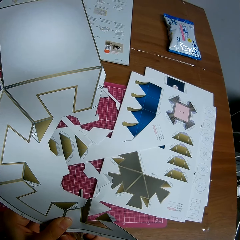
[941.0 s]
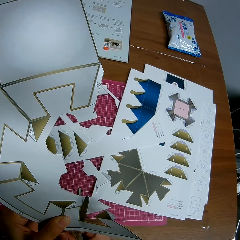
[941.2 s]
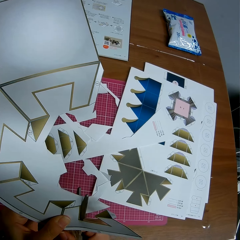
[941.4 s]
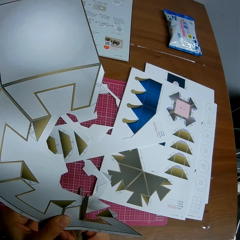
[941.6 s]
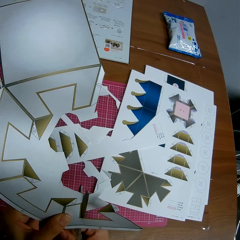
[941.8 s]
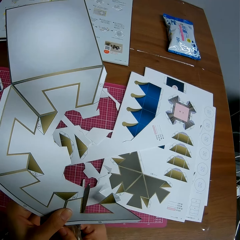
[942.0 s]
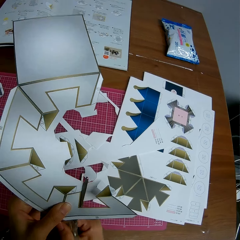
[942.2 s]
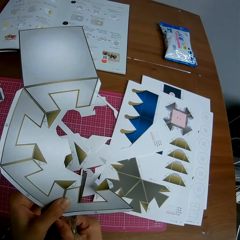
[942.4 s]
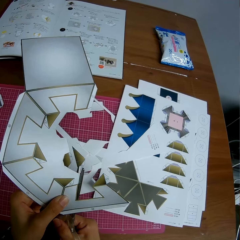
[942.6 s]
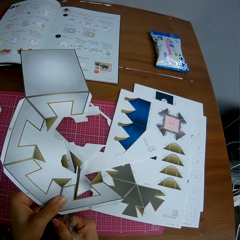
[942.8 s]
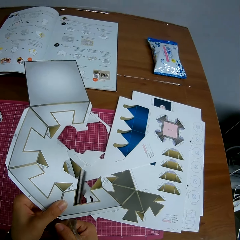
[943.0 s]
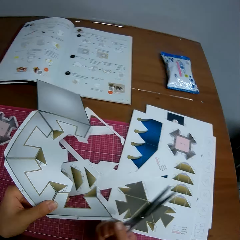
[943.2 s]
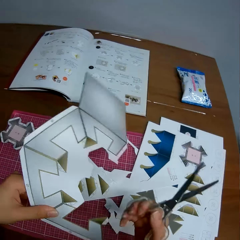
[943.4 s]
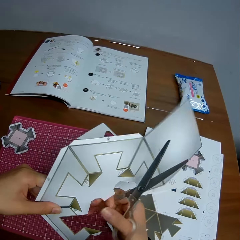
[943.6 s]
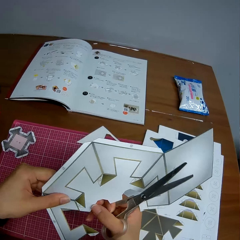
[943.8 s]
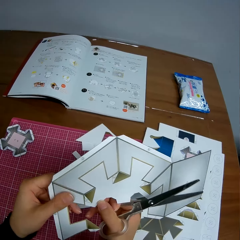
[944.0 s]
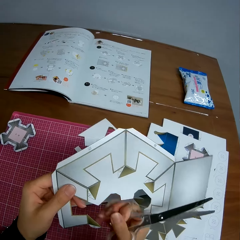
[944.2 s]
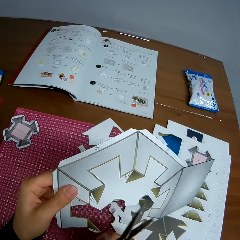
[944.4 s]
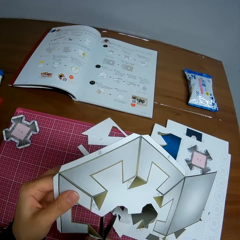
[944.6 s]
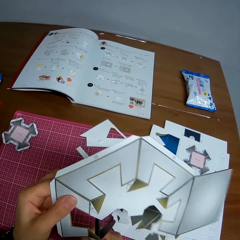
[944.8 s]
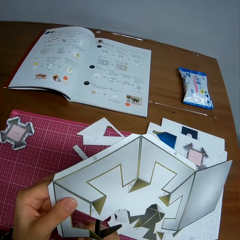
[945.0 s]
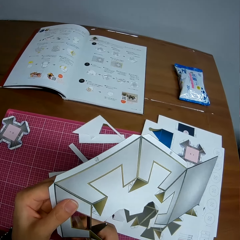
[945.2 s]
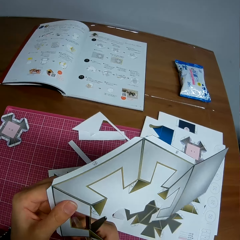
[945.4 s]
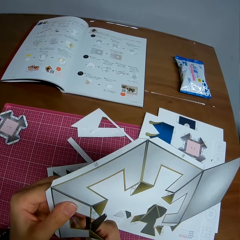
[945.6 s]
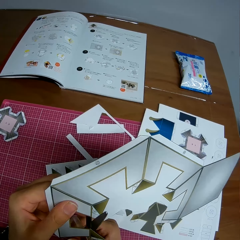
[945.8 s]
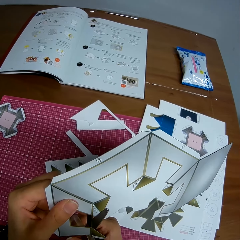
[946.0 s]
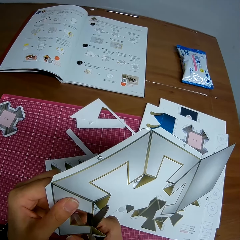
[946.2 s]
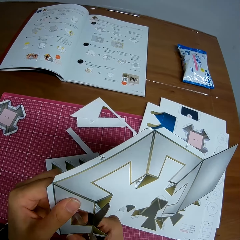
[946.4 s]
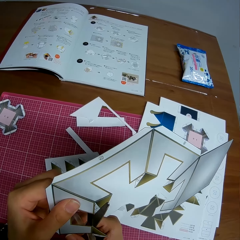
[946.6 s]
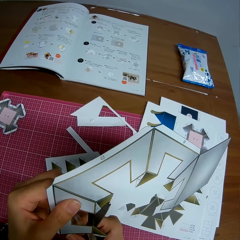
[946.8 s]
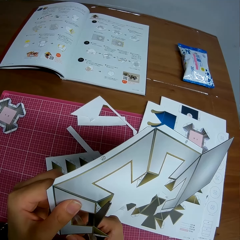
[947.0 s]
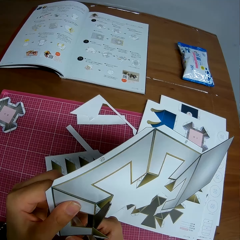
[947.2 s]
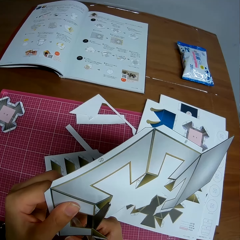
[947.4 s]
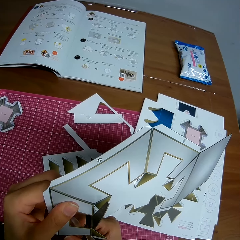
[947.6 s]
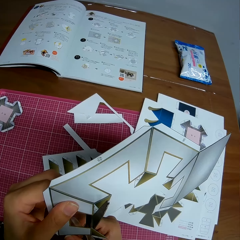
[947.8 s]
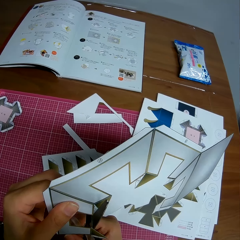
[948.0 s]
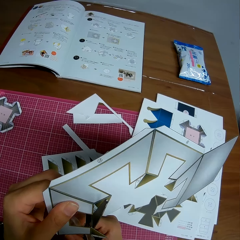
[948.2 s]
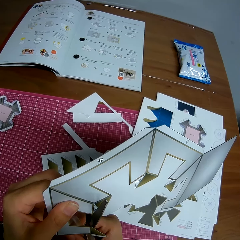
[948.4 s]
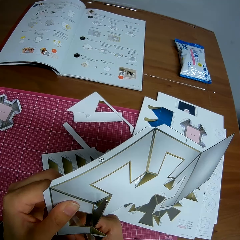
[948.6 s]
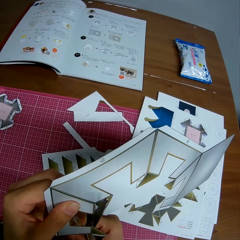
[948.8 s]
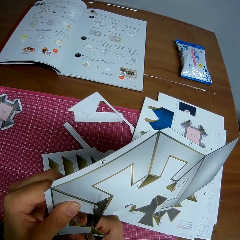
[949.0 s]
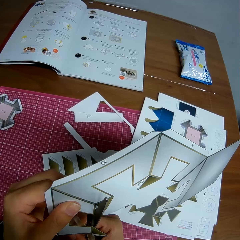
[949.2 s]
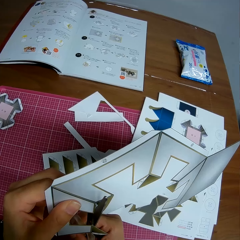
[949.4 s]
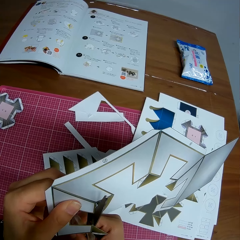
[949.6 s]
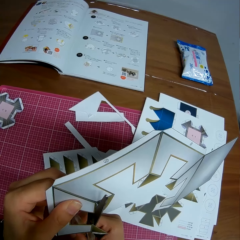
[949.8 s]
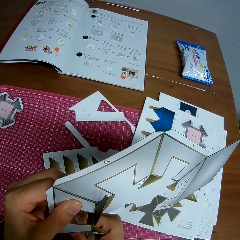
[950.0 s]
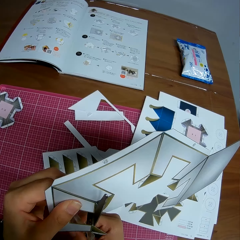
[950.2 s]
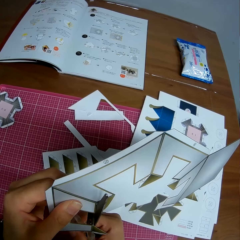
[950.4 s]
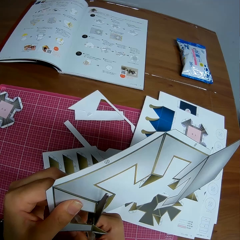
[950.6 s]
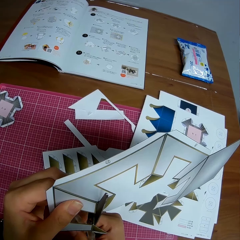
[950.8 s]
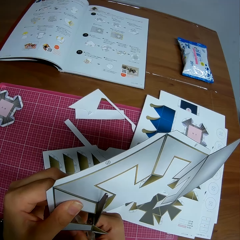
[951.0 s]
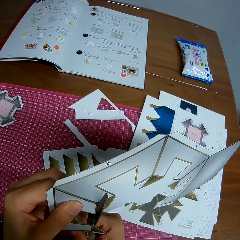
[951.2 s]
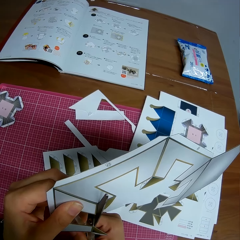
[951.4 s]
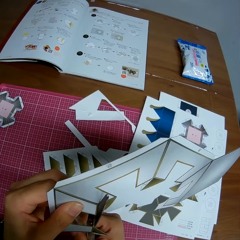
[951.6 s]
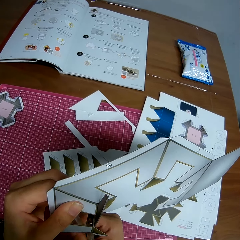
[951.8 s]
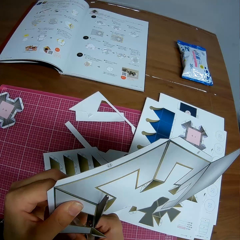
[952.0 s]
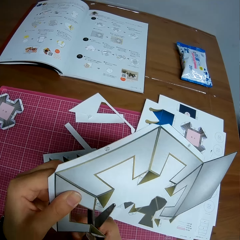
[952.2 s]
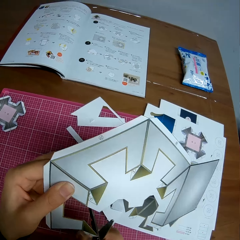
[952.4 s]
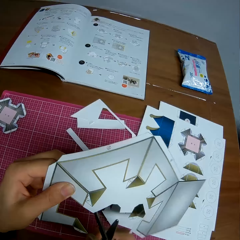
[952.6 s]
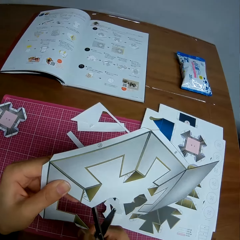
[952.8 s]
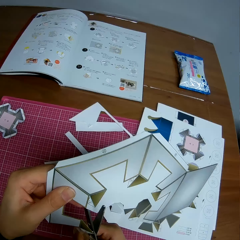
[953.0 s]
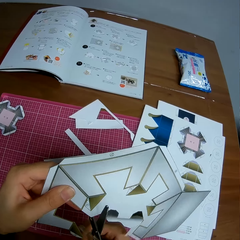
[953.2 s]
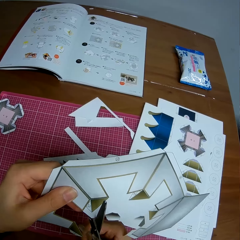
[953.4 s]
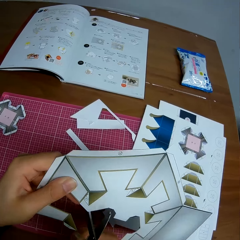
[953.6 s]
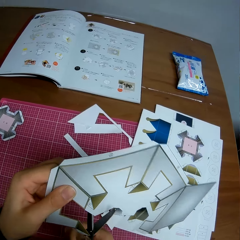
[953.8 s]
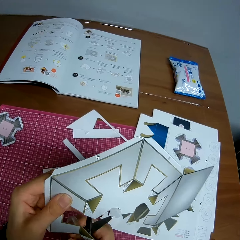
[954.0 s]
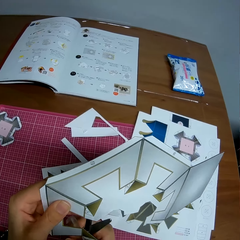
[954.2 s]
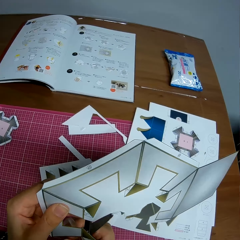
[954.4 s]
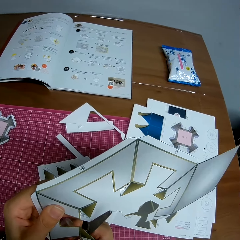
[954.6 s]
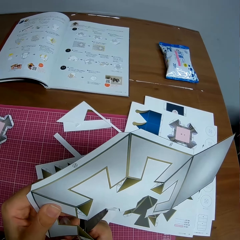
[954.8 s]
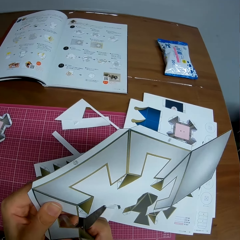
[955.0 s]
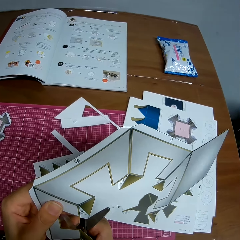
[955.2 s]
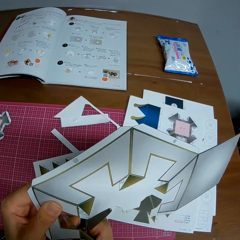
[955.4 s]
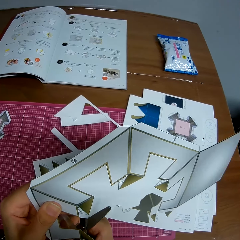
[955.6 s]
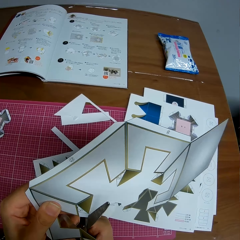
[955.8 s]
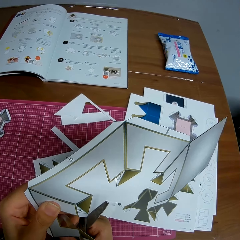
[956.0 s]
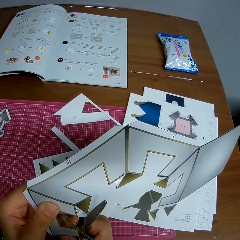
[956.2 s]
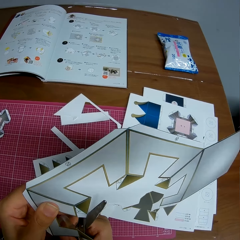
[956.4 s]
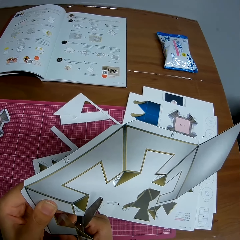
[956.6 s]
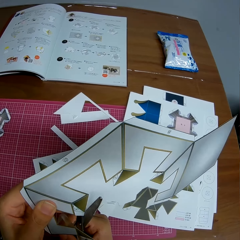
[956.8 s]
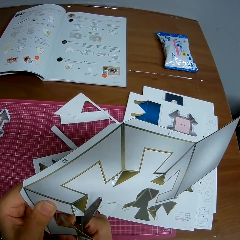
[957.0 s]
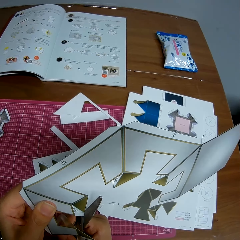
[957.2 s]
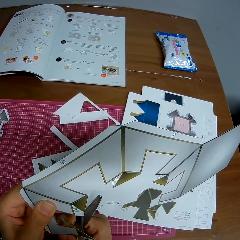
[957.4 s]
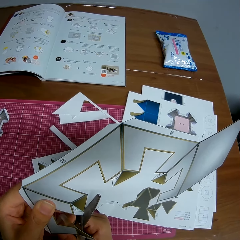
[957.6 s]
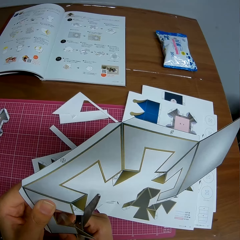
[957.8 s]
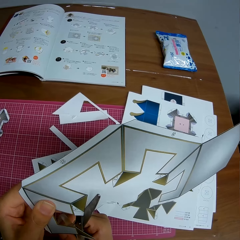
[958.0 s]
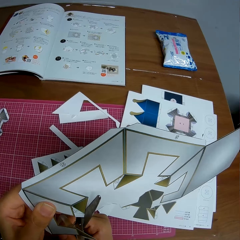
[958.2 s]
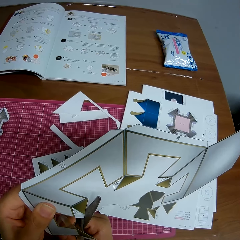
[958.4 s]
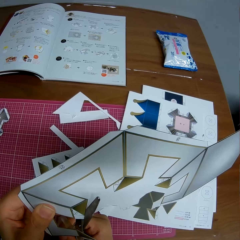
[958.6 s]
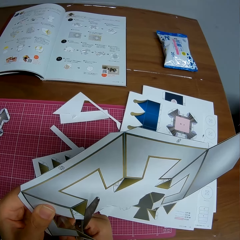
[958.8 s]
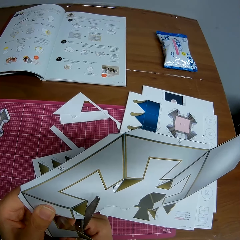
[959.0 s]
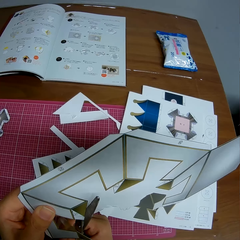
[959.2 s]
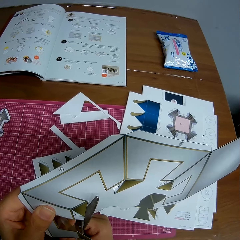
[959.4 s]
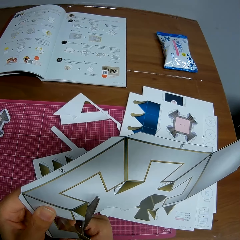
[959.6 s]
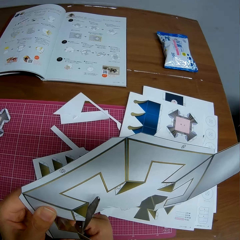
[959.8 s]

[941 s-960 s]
The camera wearer drops a piece of crafting paper on the mat craft board. They adjust the crafting paper. They set the scissors on the crafting paper. They cut the crafting paper with the scissors. They adjust the crafting paper. They set the scissors on the crafting paper. They cut the crafting paper with the scissors.

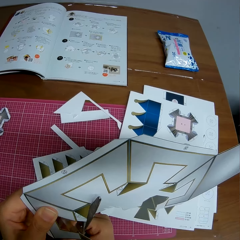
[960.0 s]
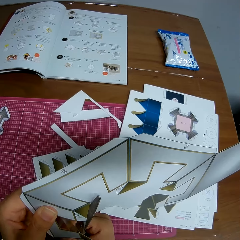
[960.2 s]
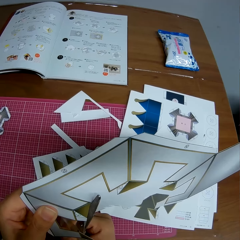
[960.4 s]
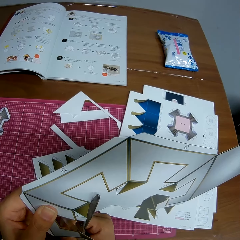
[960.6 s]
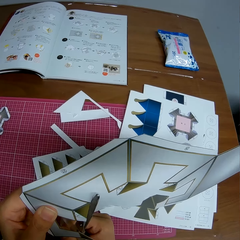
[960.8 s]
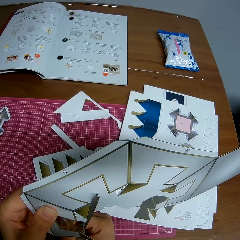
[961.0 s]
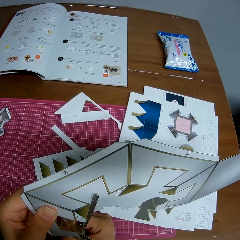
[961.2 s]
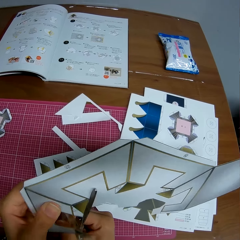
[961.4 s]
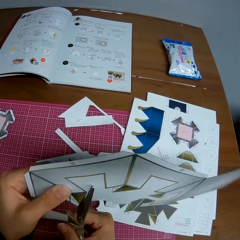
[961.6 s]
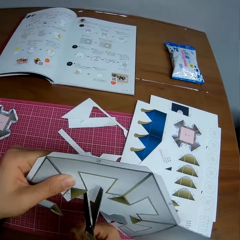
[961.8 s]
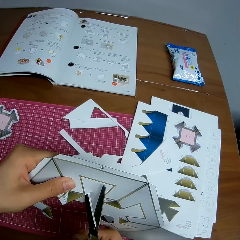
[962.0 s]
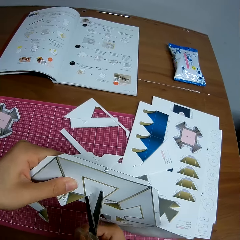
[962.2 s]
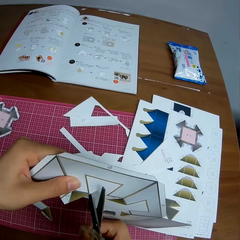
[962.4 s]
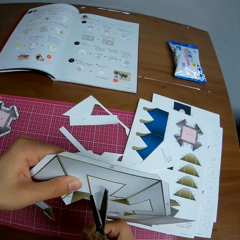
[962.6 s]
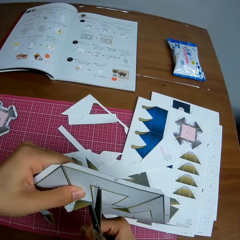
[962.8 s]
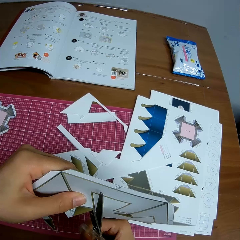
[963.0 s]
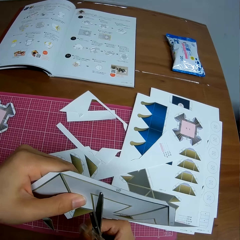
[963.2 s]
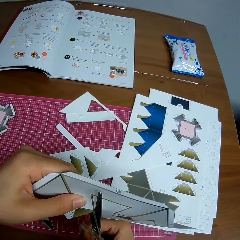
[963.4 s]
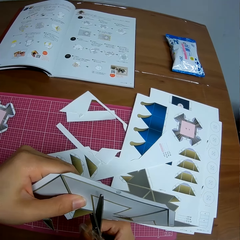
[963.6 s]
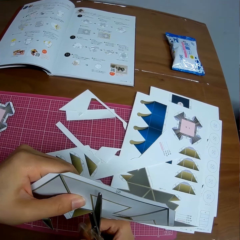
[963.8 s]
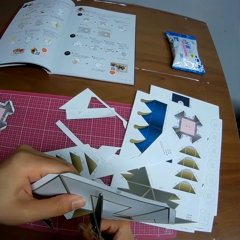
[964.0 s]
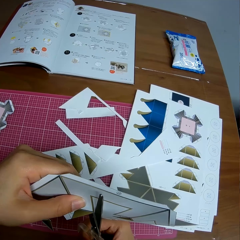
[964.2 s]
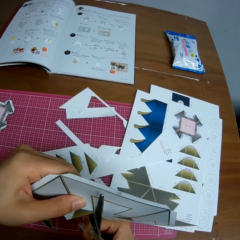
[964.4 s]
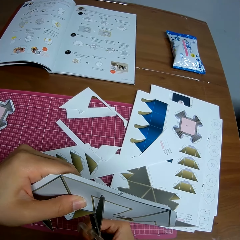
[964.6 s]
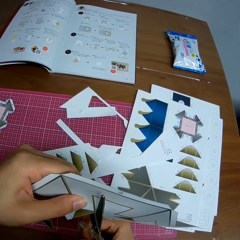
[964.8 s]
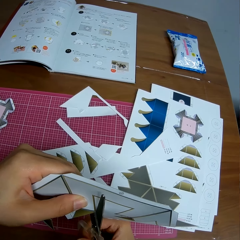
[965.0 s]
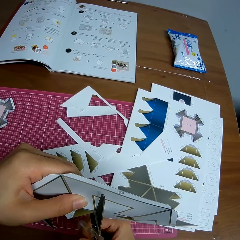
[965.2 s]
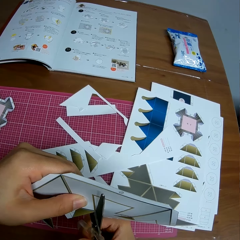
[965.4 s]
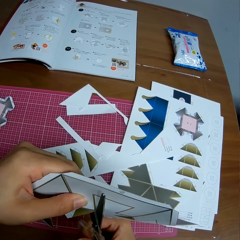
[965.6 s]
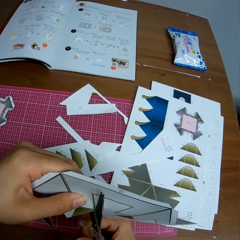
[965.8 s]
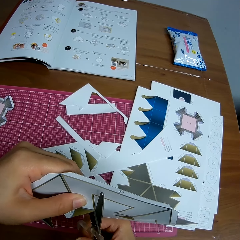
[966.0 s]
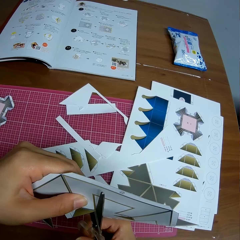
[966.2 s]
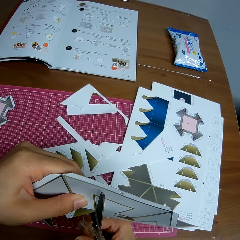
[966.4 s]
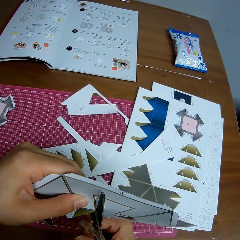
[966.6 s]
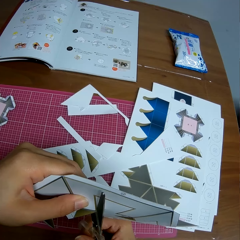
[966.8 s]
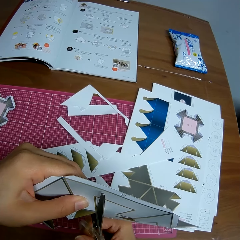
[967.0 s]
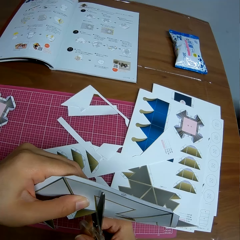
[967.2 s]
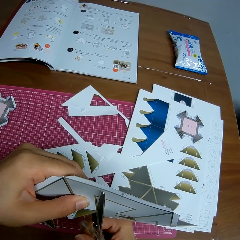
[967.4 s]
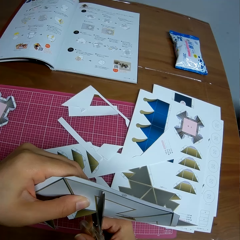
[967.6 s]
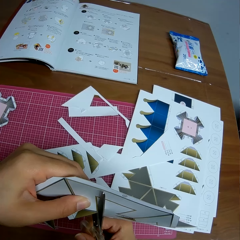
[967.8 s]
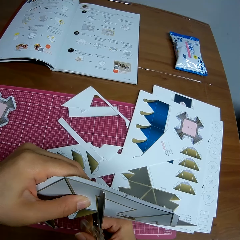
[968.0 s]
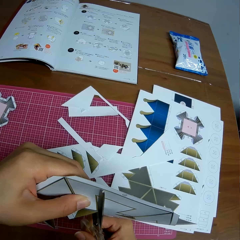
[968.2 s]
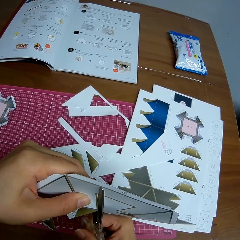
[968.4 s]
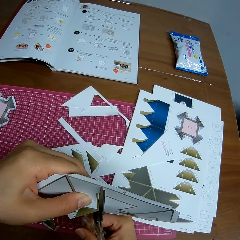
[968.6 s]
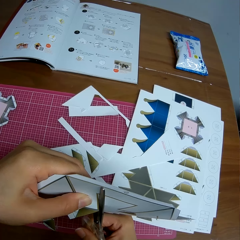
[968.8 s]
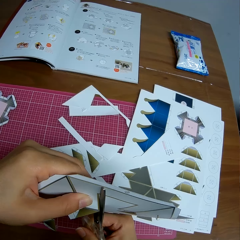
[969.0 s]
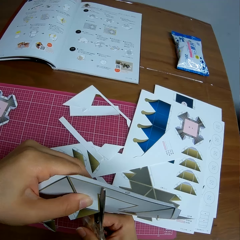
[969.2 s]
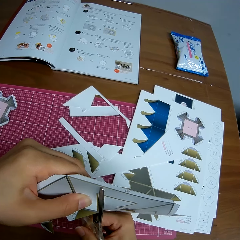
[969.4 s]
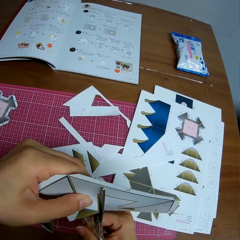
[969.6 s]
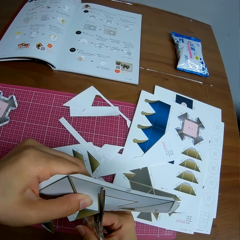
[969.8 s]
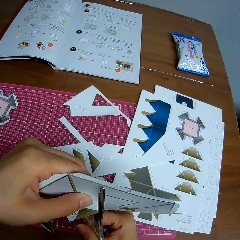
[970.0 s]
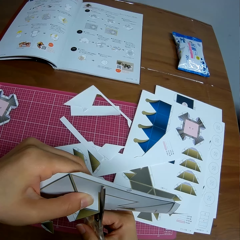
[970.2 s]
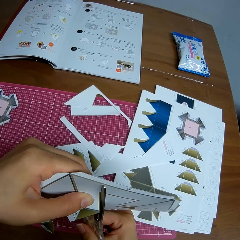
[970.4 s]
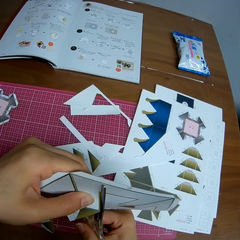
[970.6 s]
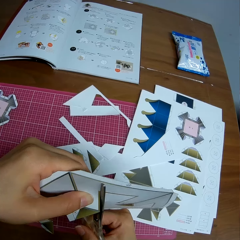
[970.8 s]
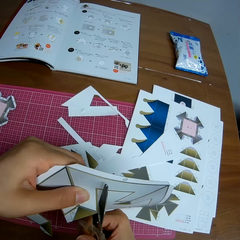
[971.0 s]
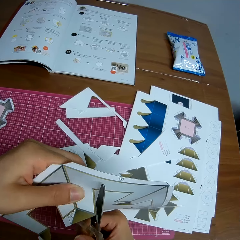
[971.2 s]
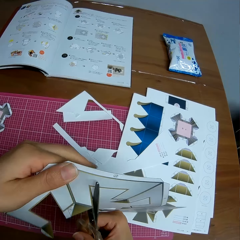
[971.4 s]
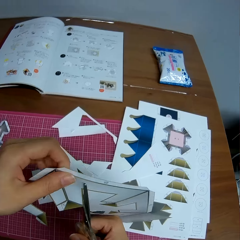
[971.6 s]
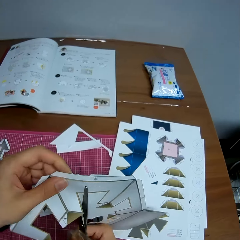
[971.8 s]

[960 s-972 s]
The camera wearer adjusts the crafting paper. They set the scissors on the crafting paper. They cut the crafting paper with the scissors.
